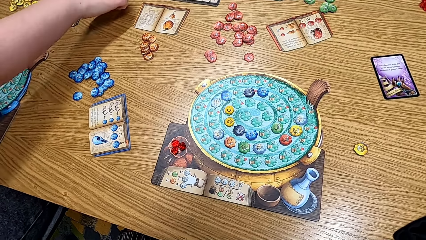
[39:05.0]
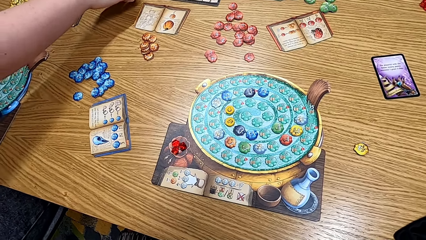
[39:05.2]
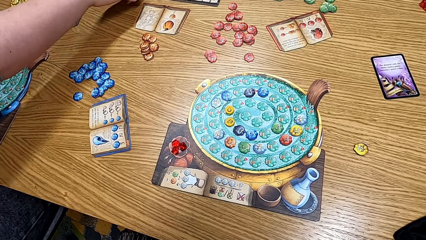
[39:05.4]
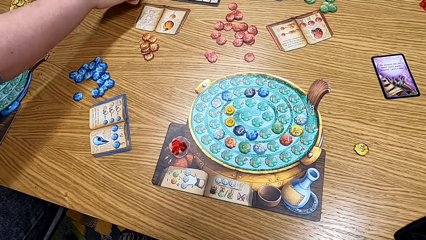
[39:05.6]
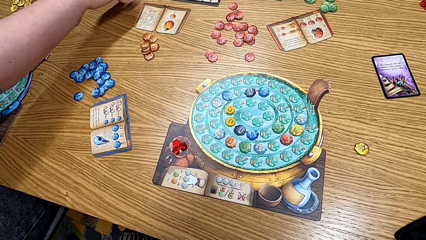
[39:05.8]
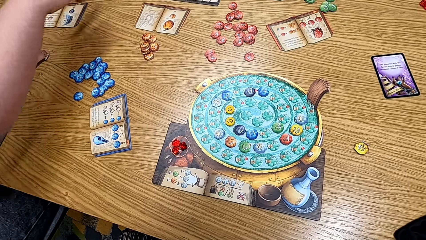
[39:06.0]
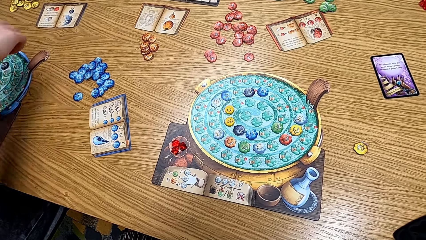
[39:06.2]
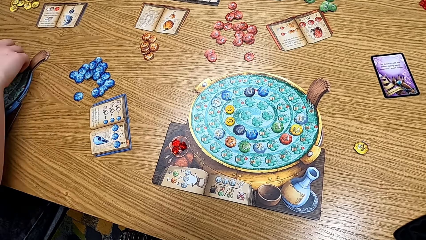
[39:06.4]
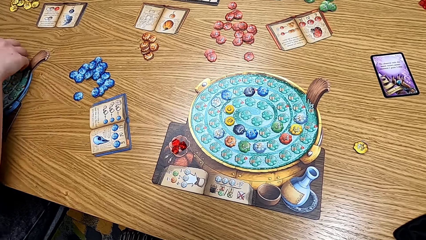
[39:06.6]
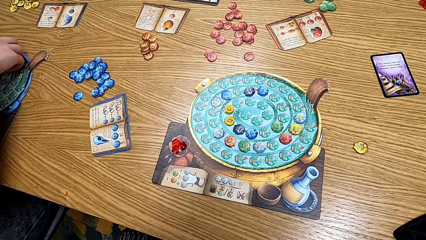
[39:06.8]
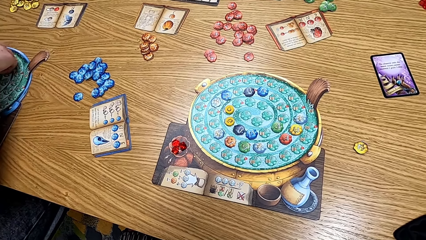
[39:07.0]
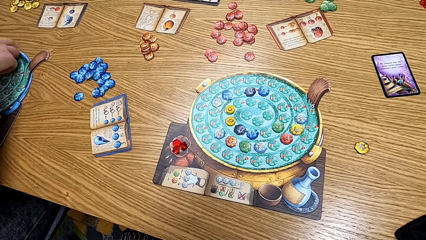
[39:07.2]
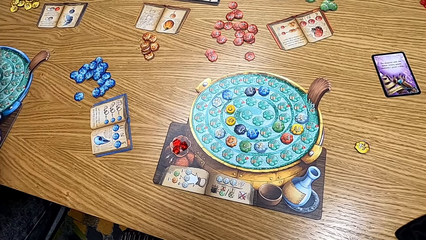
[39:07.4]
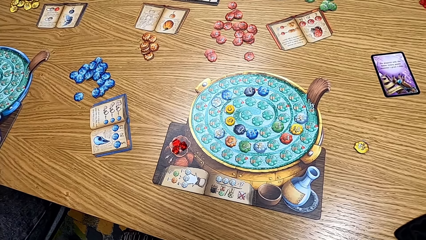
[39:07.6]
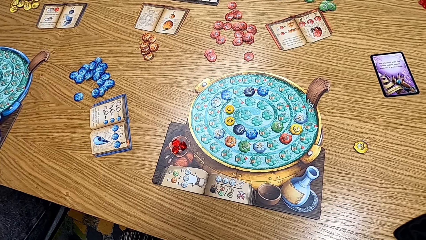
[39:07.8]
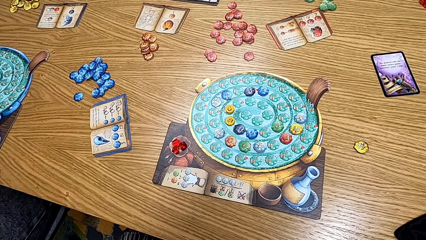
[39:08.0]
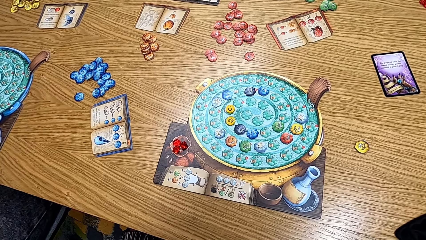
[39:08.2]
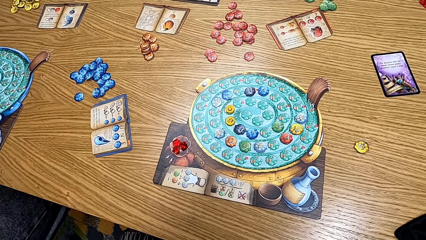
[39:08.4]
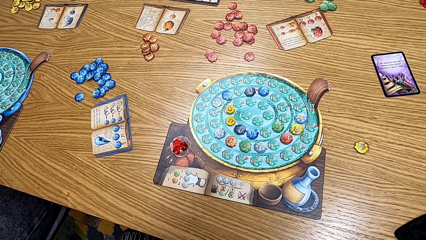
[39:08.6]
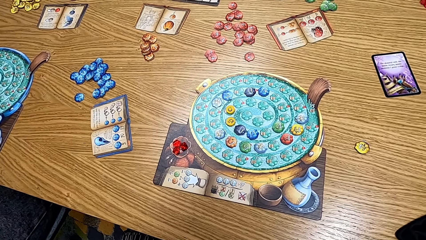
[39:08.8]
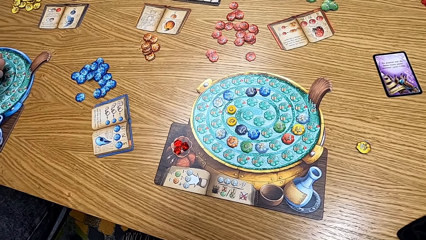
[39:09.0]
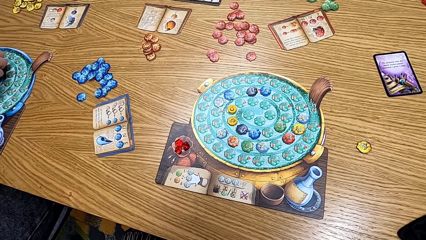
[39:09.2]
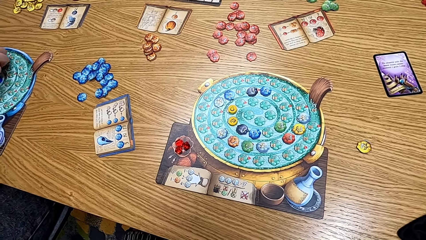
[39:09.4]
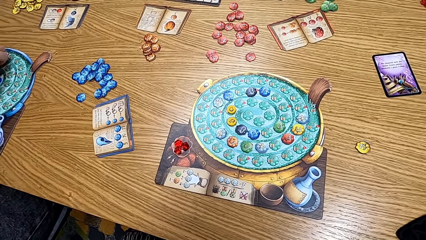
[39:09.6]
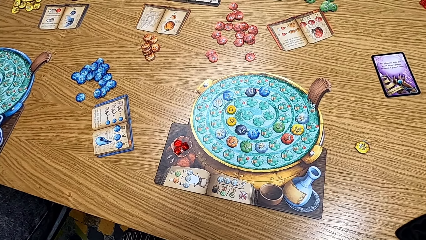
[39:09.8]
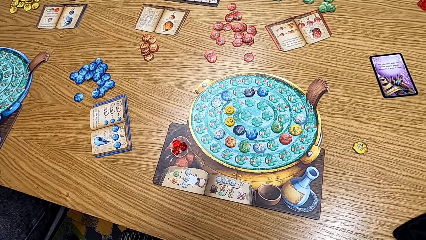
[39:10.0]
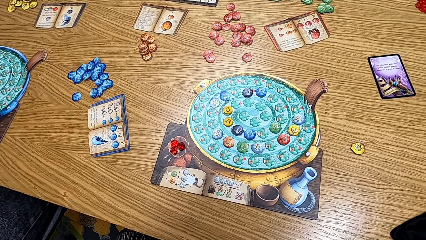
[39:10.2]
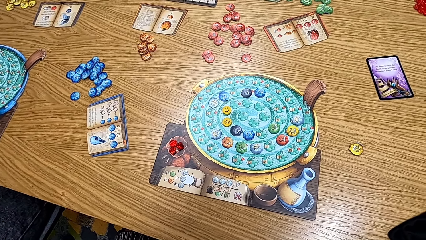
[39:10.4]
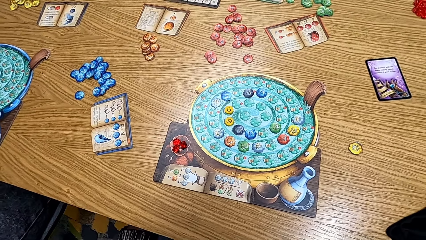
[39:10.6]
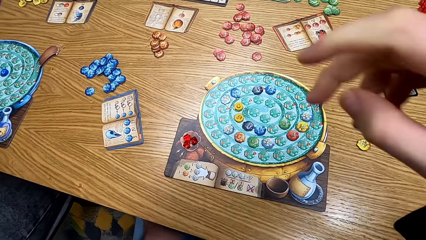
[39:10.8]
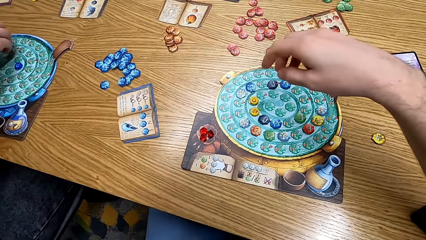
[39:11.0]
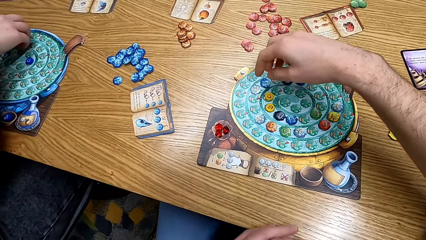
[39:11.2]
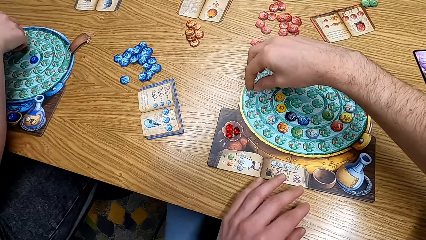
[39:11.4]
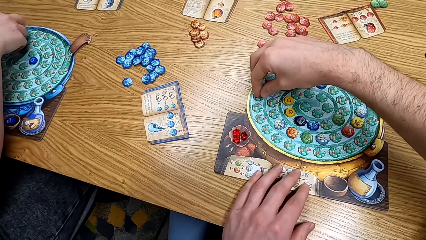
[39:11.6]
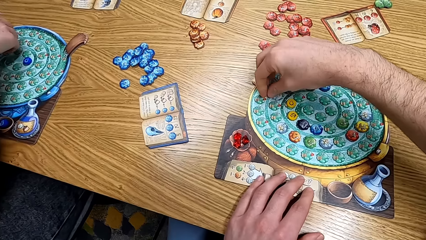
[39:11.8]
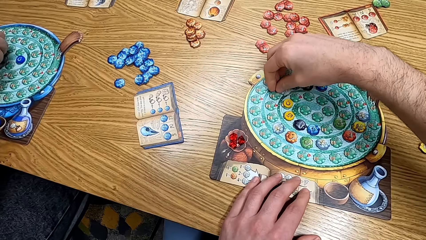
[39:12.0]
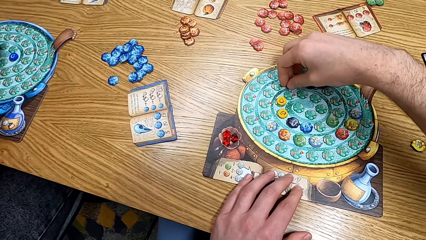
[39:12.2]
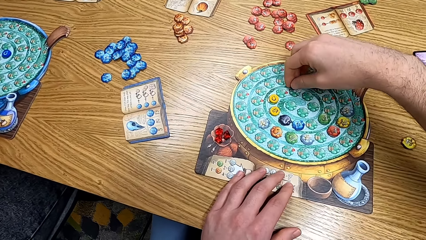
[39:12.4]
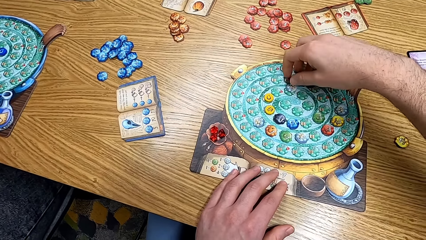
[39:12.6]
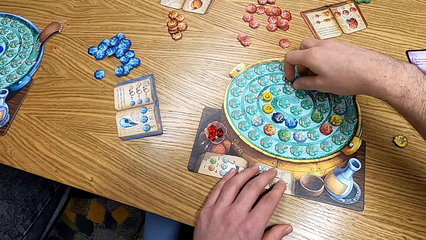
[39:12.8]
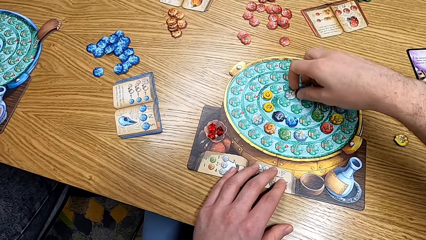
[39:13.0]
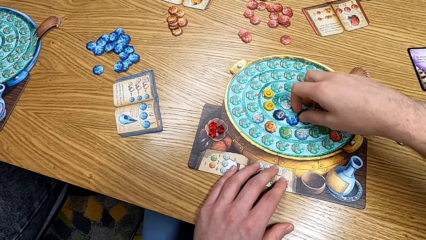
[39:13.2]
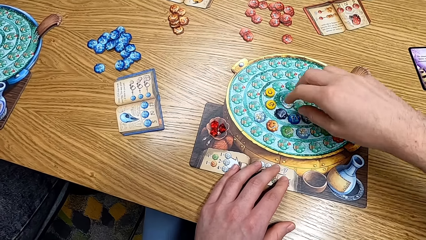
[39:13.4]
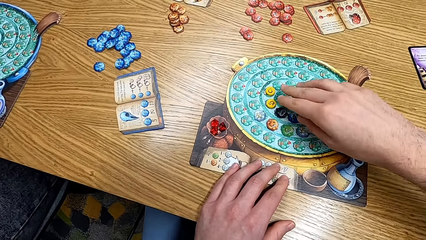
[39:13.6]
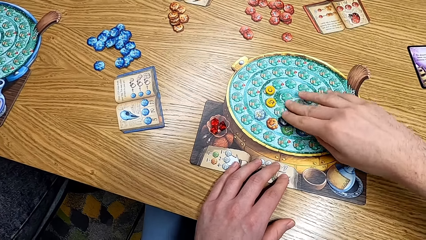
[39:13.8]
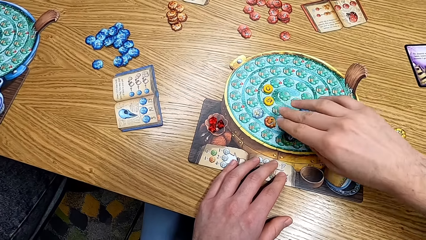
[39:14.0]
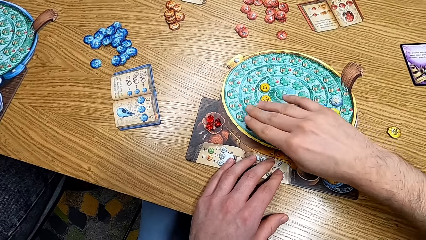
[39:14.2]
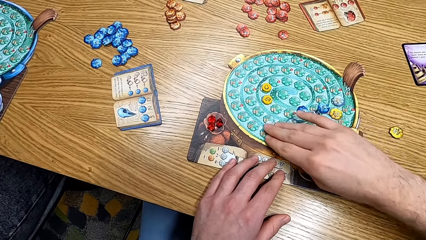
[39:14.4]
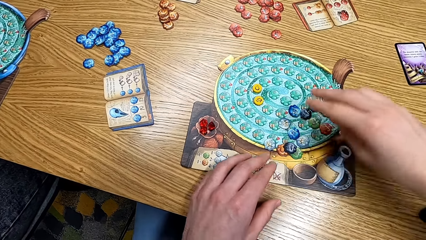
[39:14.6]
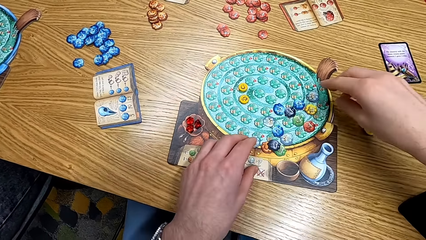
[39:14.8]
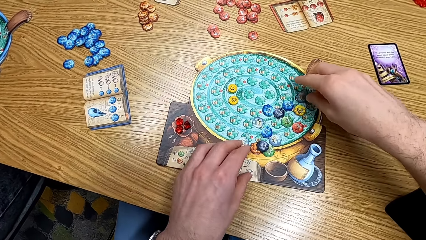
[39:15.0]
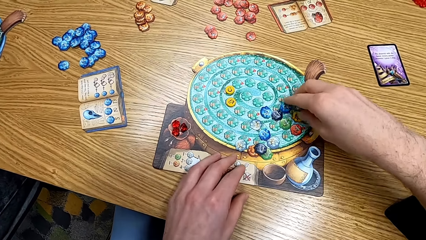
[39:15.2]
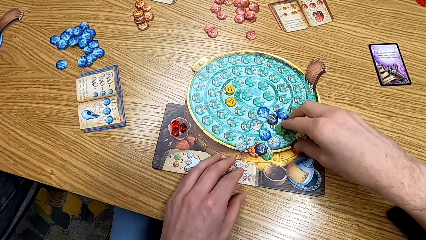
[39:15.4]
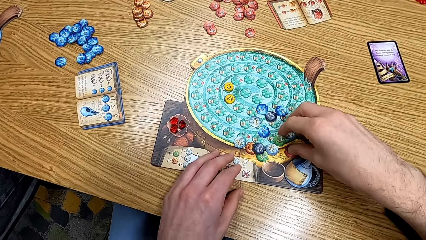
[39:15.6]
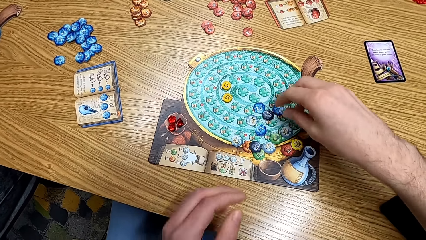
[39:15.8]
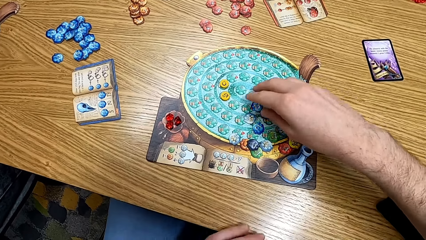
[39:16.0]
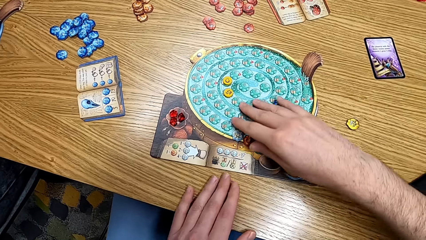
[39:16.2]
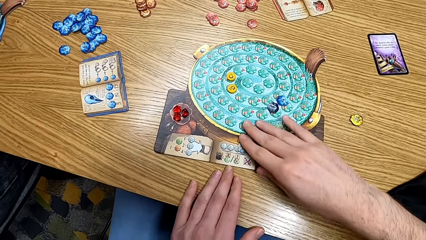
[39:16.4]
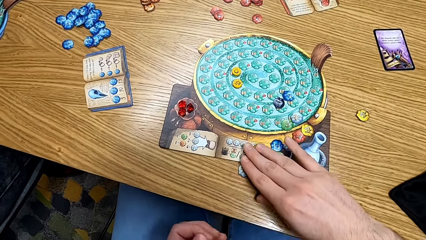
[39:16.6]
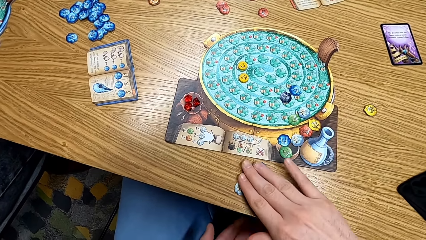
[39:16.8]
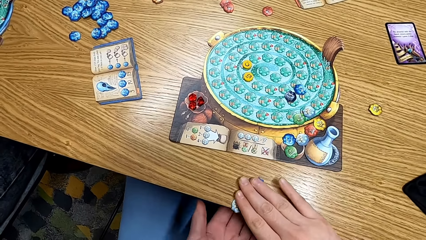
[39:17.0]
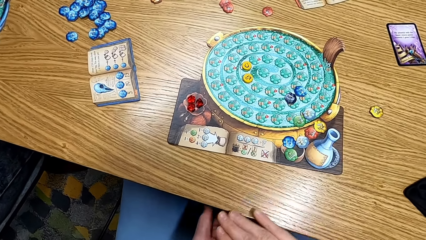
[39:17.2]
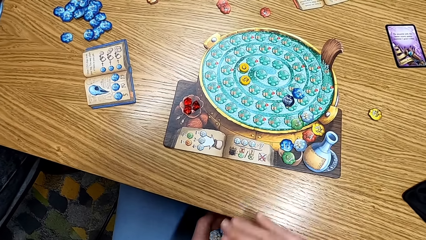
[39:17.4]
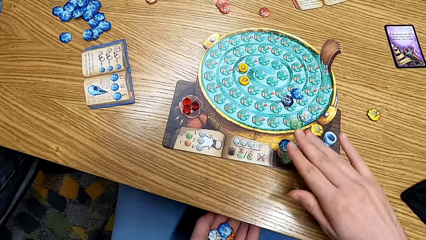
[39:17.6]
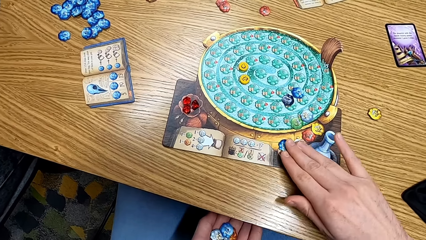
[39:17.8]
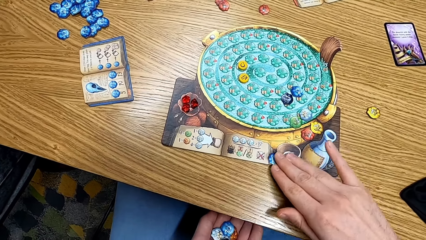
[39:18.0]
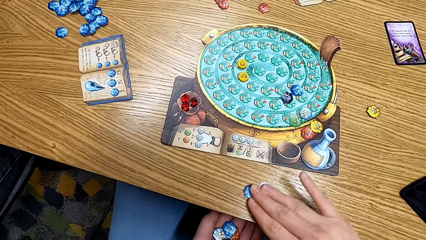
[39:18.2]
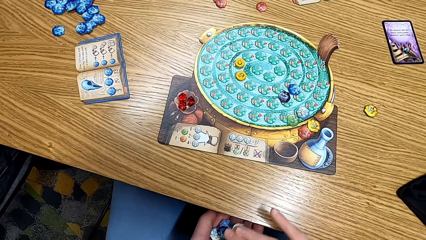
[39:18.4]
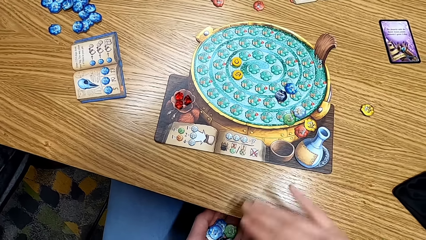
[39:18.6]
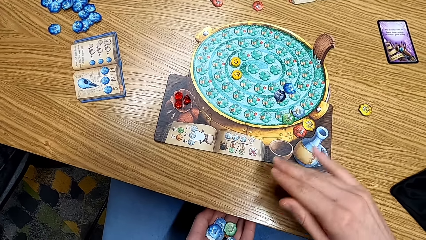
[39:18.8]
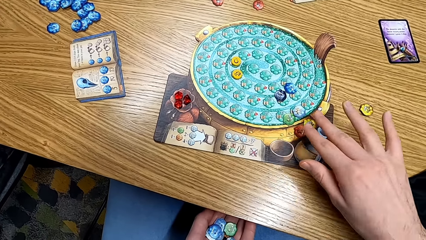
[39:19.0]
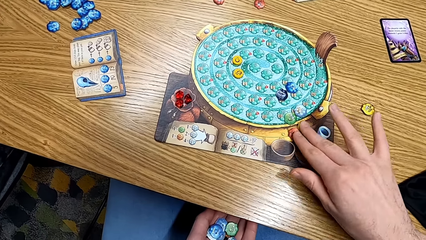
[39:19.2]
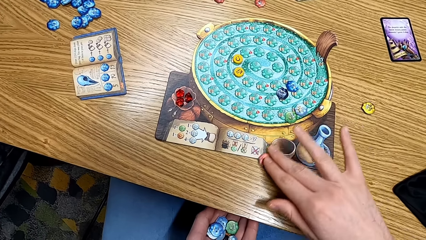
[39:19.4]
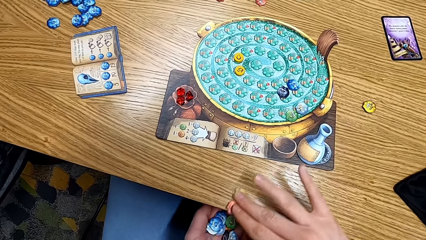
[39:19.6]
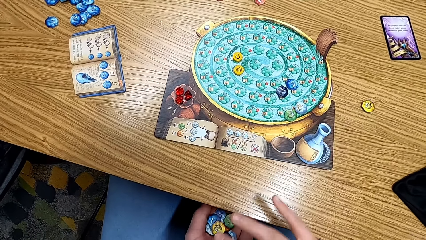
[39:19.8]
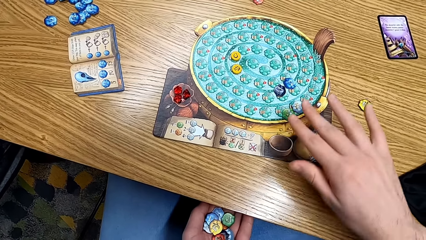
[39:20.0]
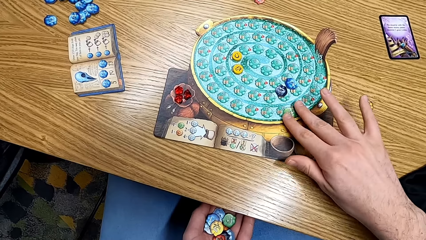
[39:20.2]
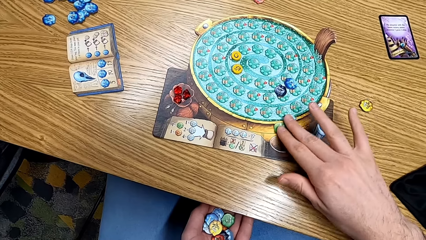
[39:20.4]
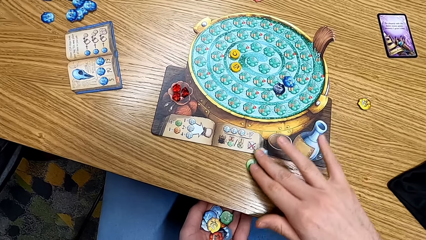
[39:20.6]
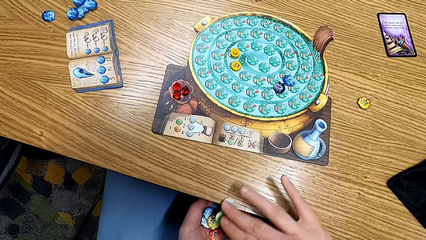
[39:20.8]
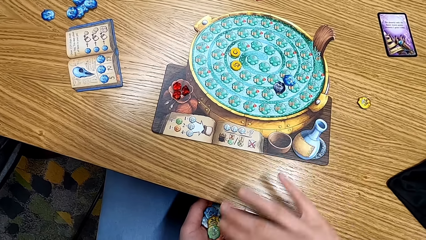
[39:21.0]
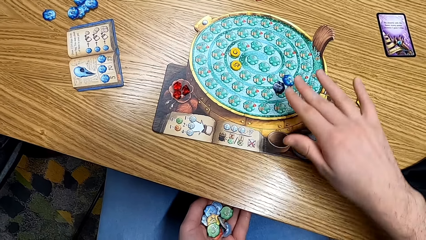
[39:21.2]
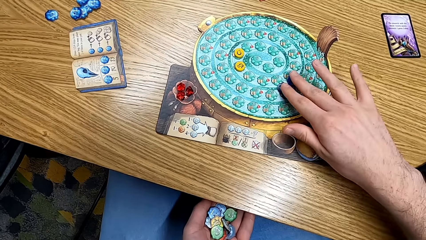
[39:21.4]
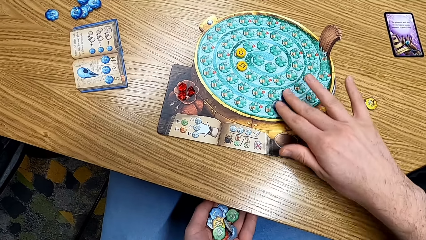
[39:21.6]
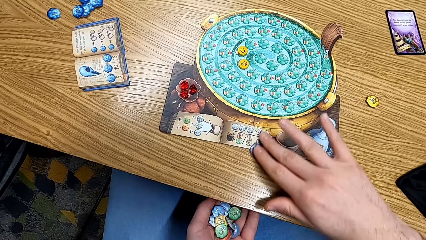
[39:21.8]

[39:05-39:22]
A man stretches the right hand forward. The man takes the black chip on the board. The camera wearer looks at the table. He moves the chips from the board. The man moves the chips. The camera wearer lays the game. He moves the chips onto his left hand. He picks up the papers.
